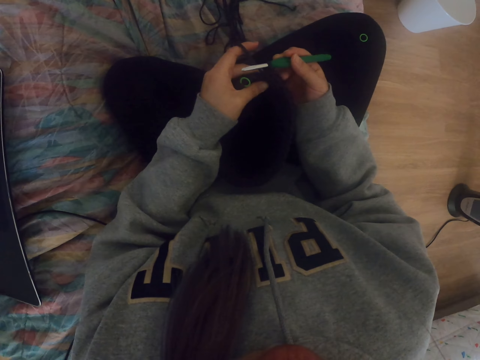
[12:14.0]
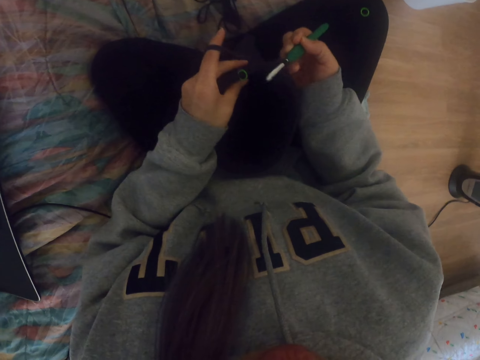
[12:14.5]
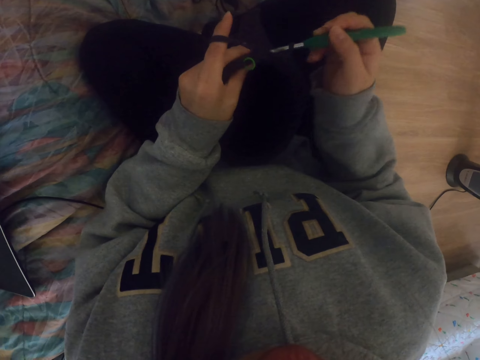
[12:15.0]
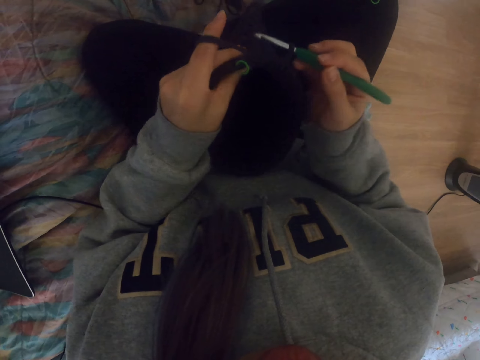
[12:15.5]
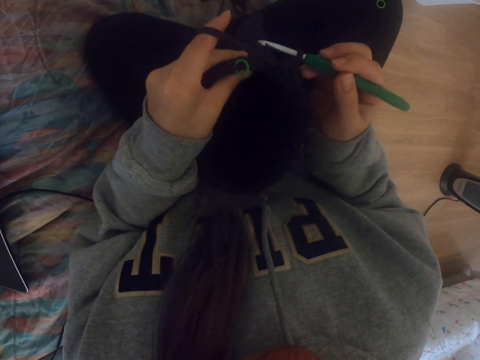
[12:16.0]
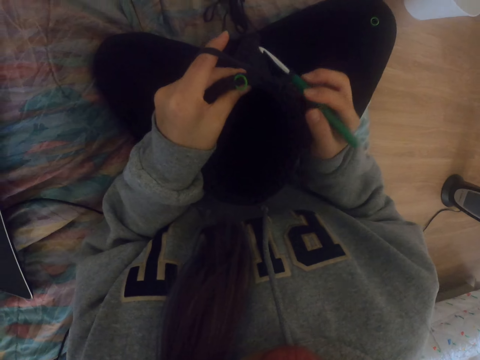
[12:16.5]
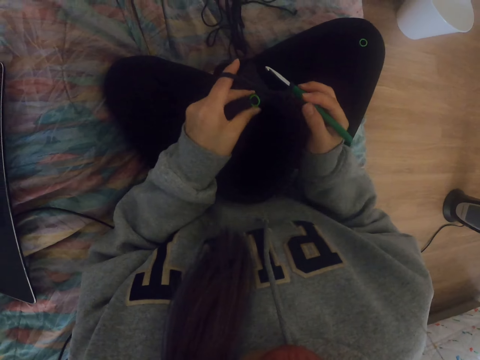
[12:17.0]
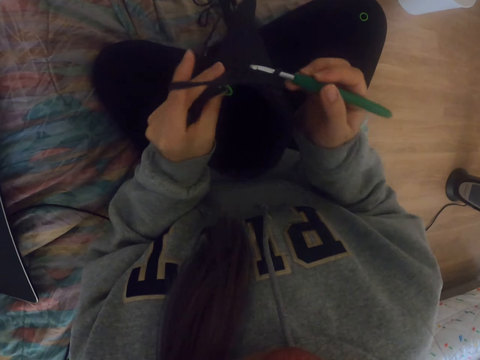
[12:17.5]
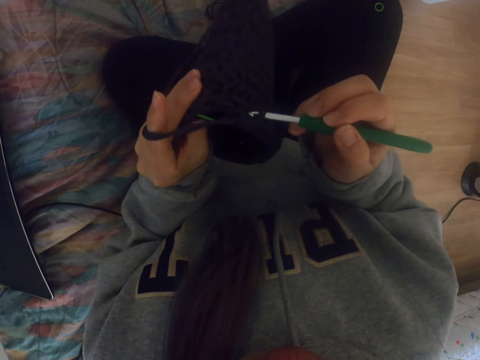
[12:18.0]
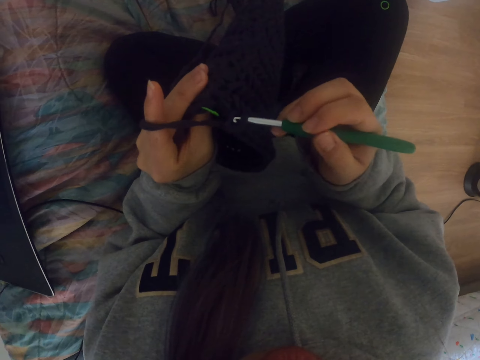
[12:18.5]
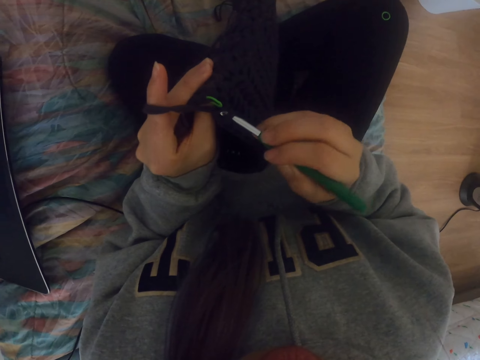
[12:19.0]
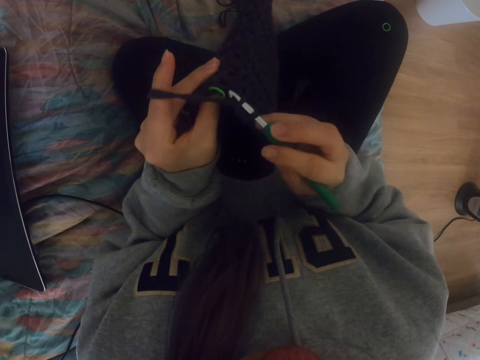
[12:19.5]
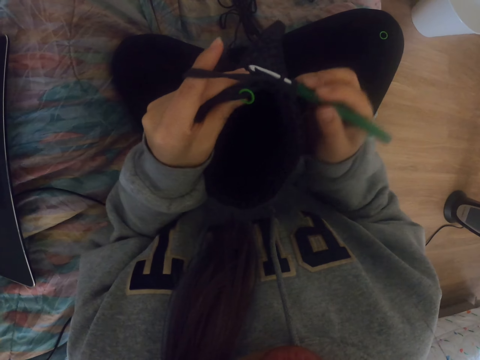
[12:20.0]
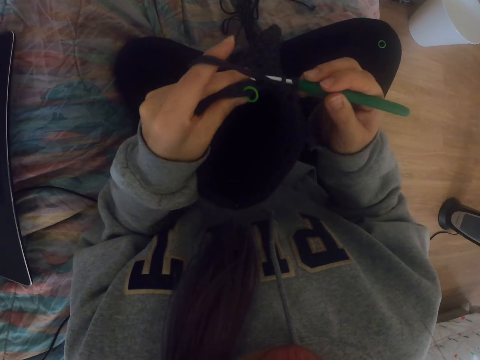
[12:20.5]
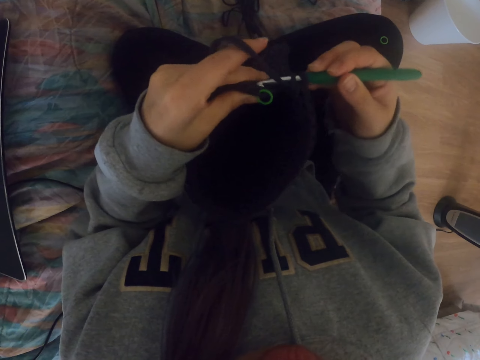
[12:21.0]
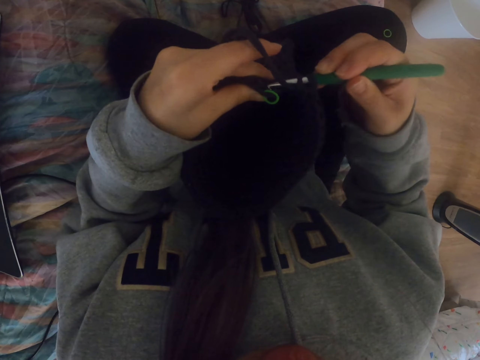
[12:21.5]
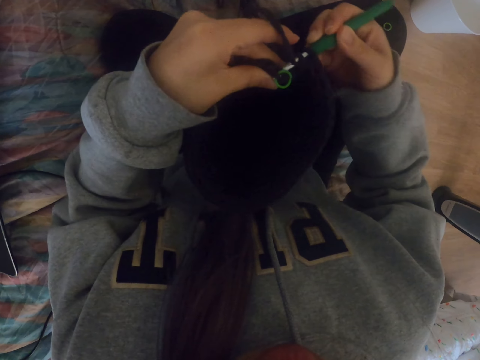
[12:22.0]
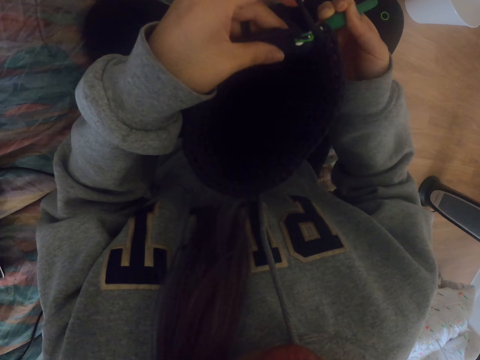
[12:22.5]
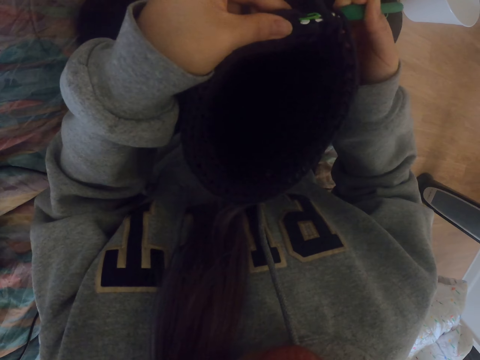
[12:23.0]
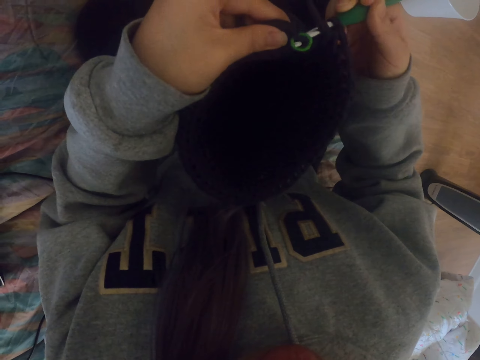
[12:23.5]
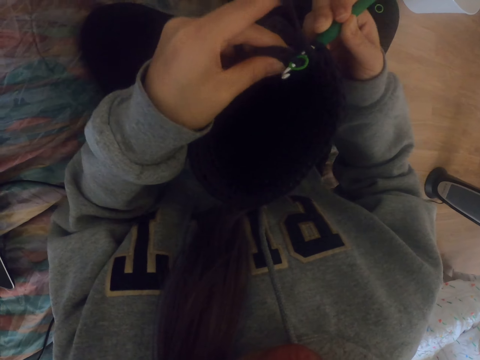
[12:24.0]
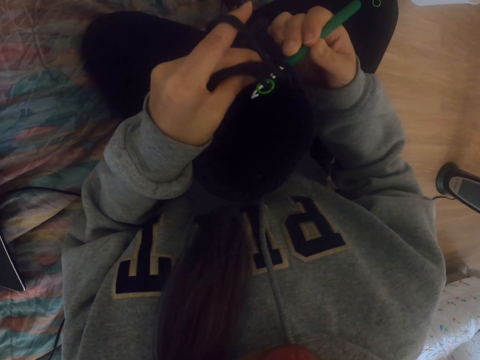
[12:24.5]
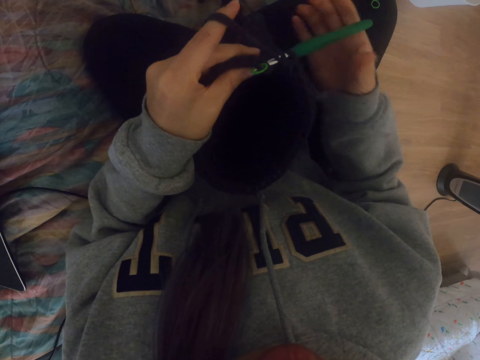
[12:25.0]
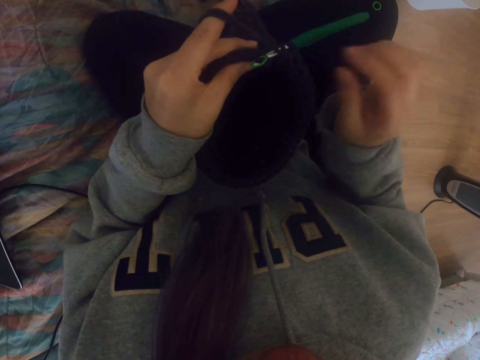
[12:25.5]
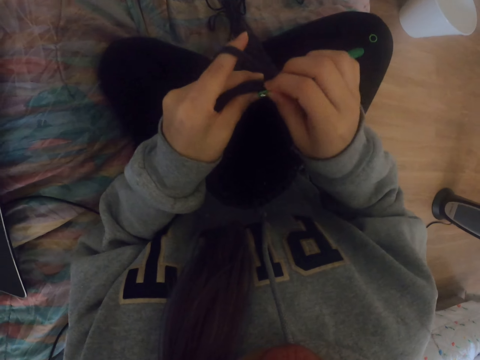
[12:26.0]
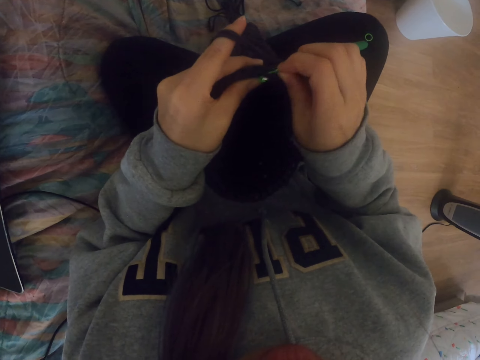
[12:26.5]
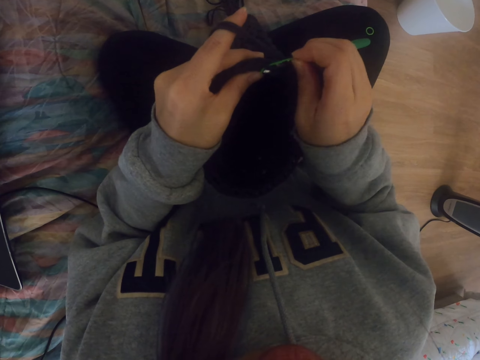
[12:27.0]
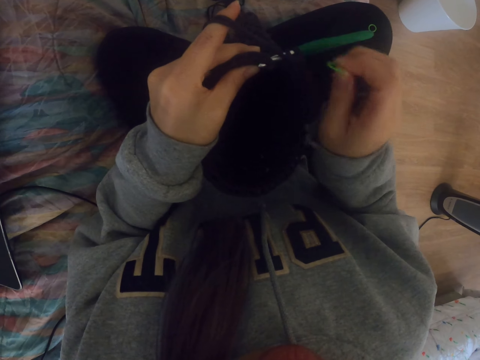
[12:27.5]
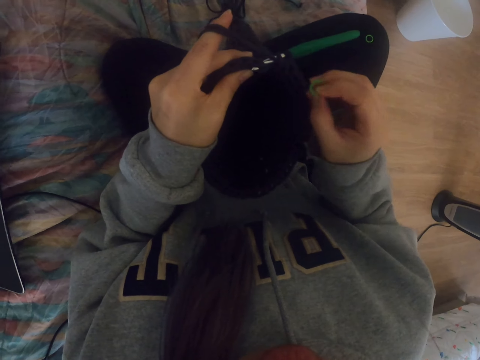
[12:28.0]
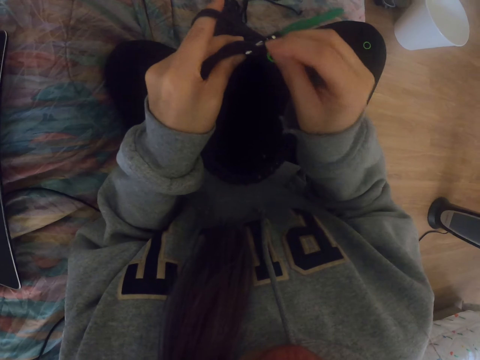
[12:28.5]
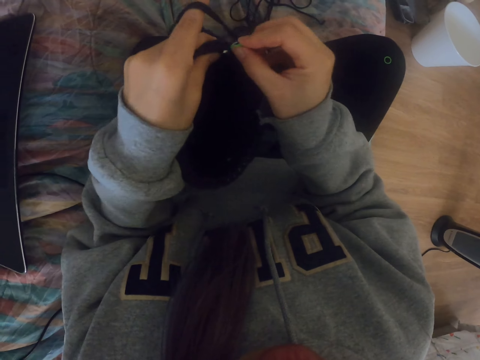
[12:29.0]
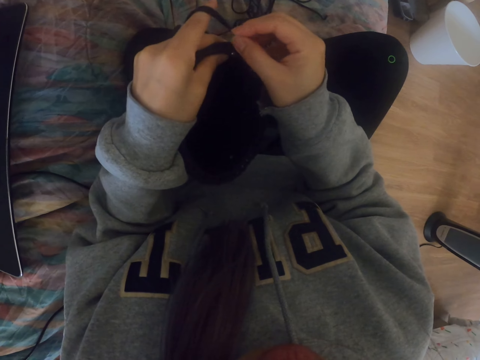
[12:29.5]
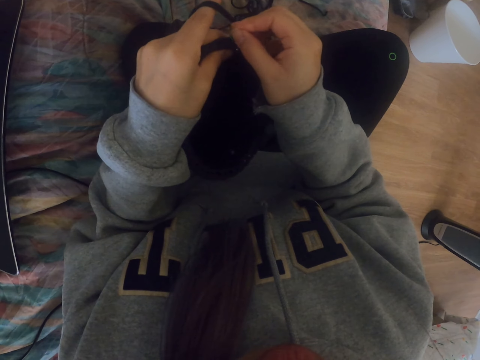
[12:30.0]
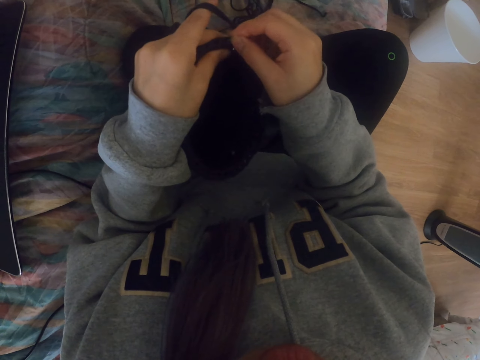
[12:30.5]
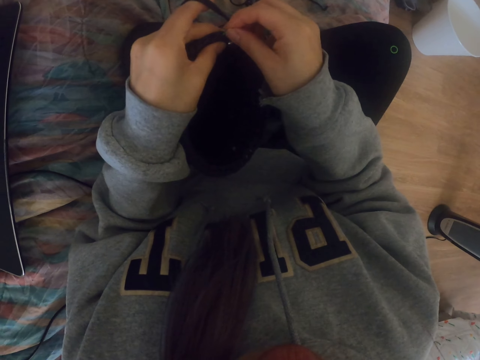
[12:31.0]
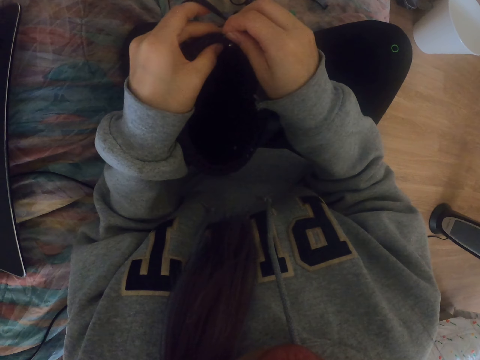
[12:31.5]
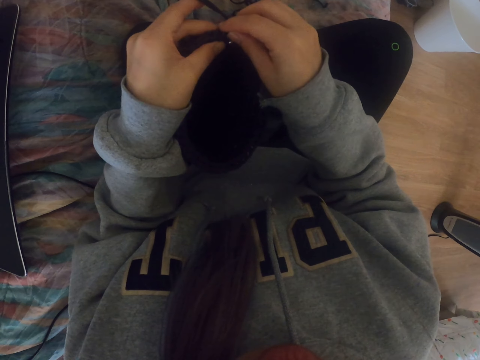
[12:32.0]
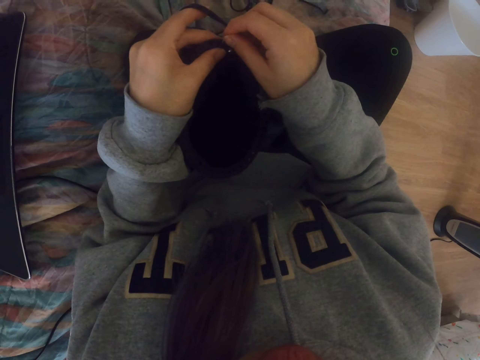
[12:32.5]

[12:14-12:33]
The camera wearer knits the fabric with a crochet. They remove a small rubber band from the fabric. They adjust something. They attach the small rubber band on the fabric.

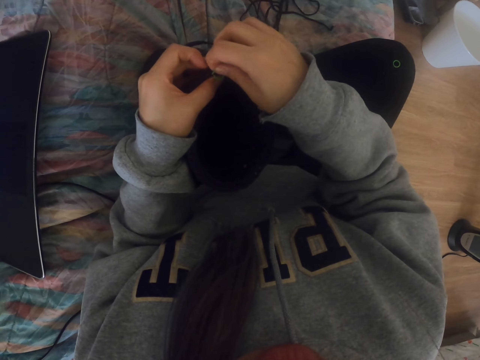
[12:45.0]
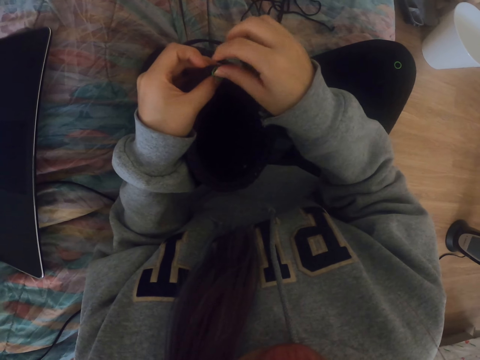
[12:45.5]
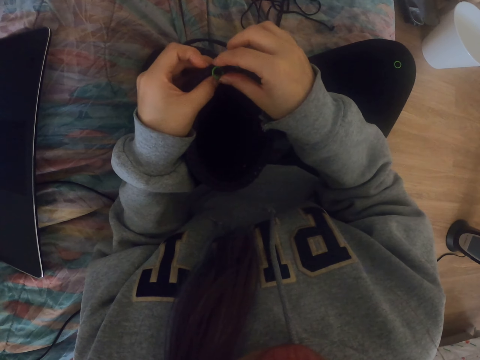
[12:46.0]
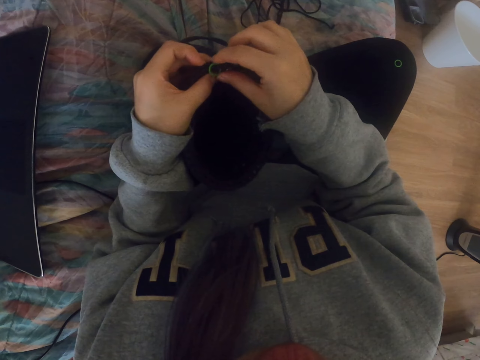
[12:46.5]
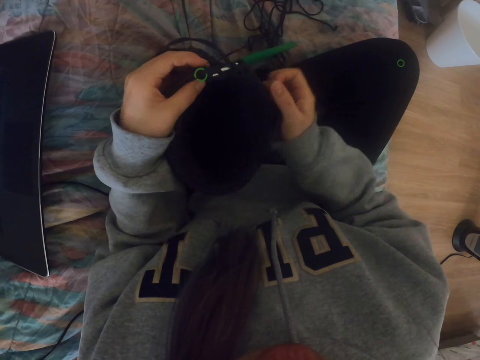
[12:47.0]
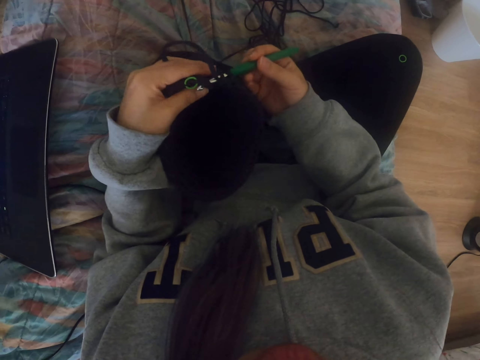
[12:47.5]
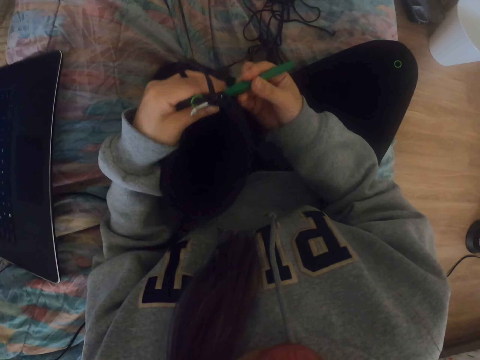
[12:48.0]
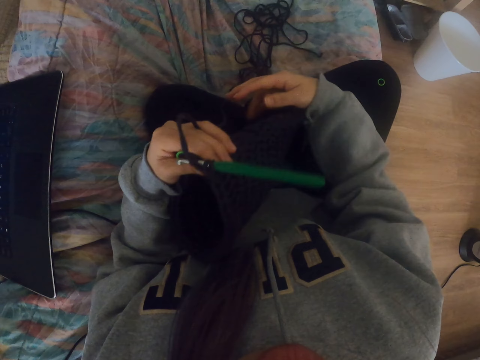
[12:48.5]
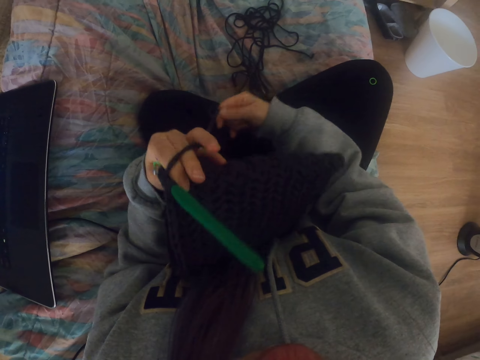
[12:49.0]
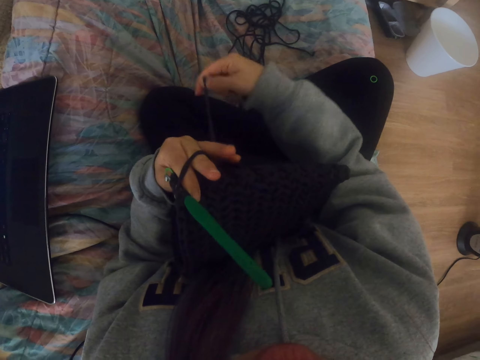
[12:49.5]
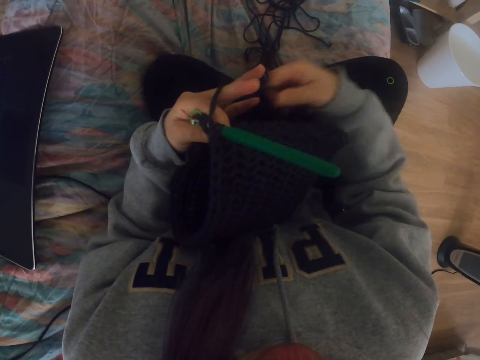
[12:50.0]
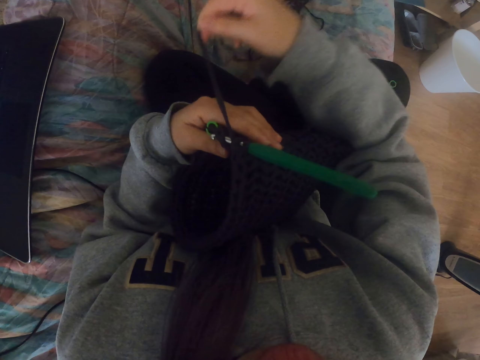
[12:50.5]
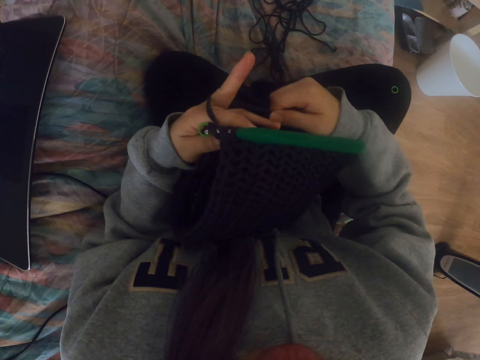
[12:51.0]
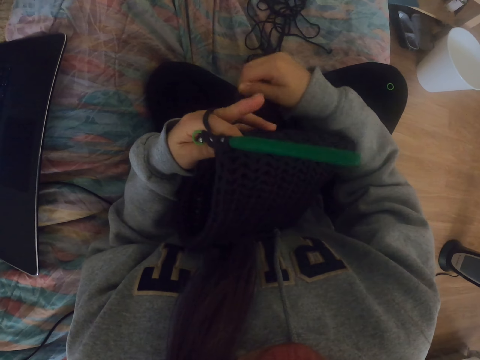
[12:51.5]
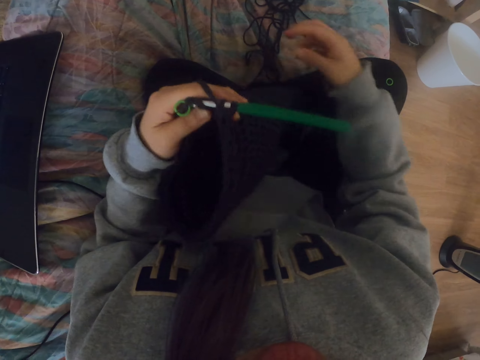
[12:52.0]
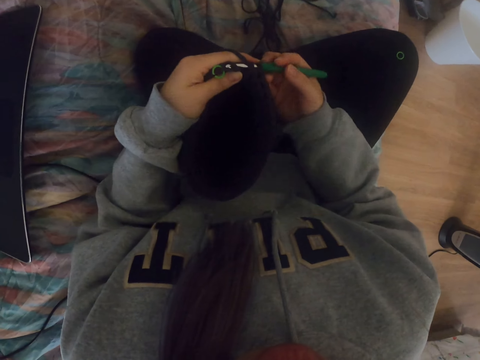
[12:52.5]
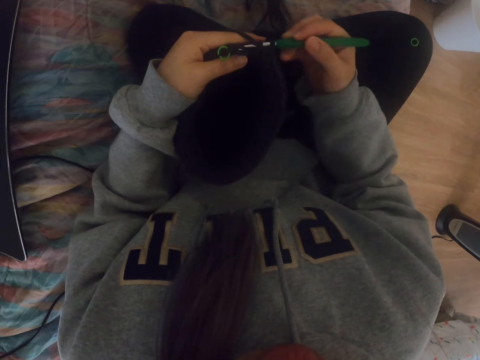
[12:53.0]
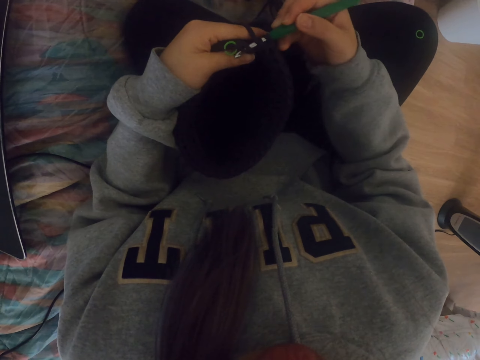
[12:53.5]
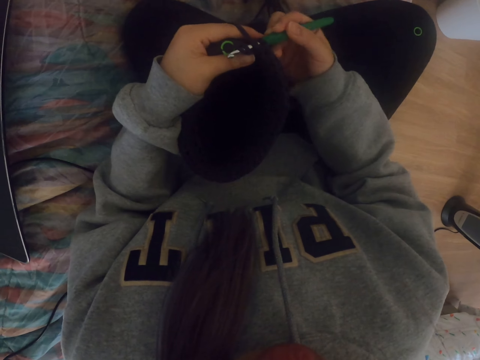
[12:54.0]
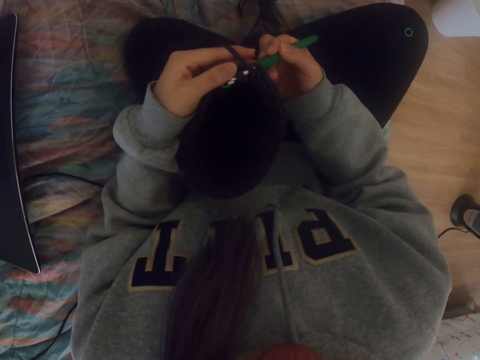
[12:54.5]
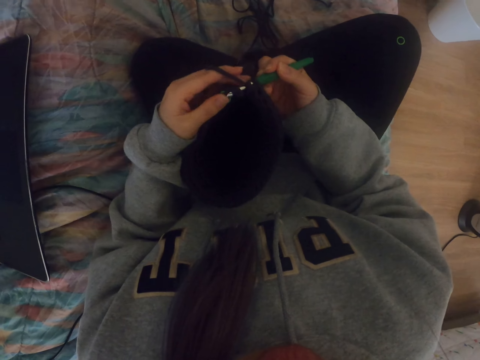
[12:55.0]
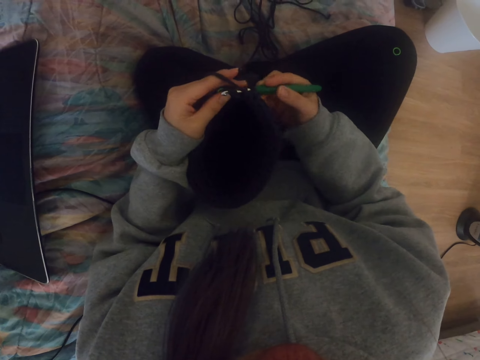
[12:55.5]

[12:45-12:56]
The camera wearer rolls yarn on the left hand, round the fingers. They knit the fabric with a crochet. They hold the crochet hook.
